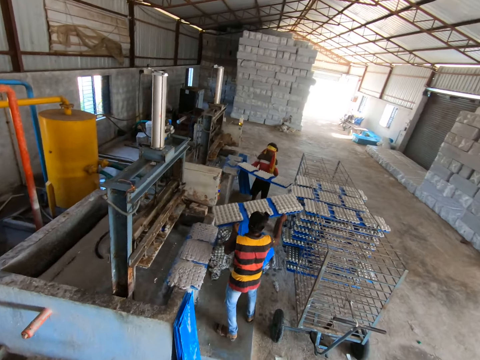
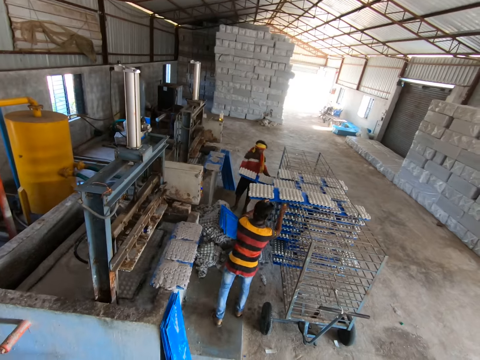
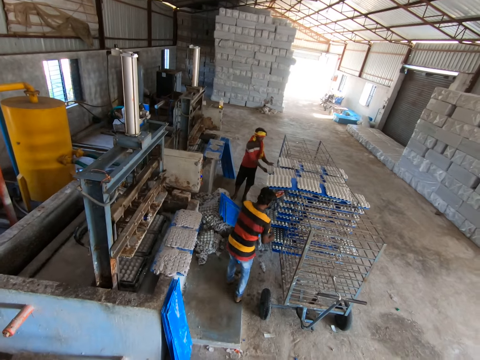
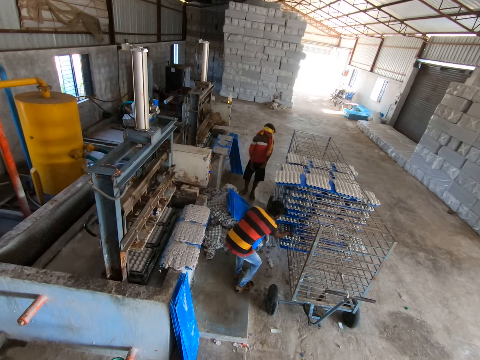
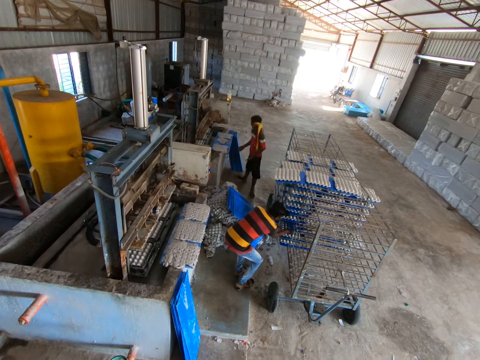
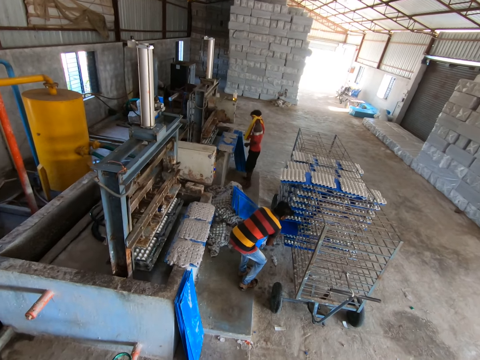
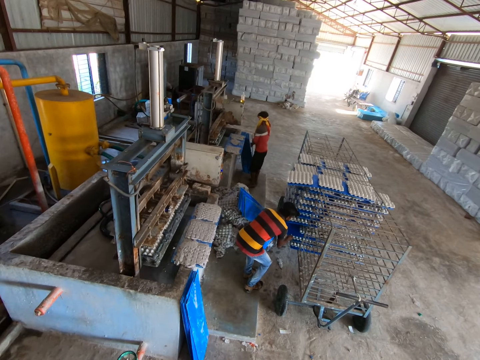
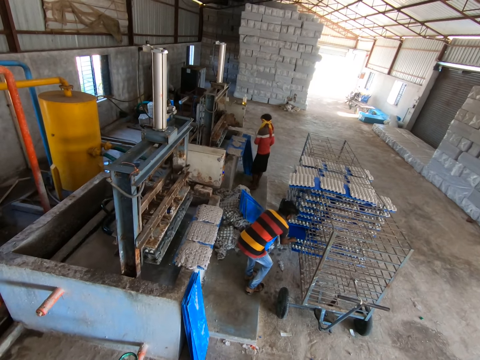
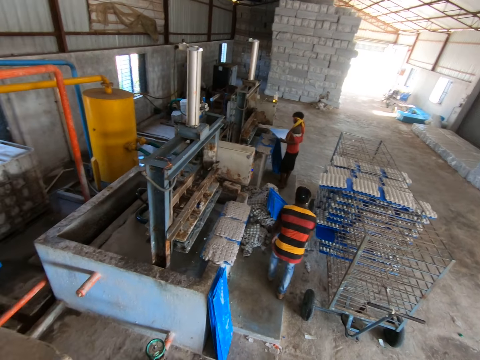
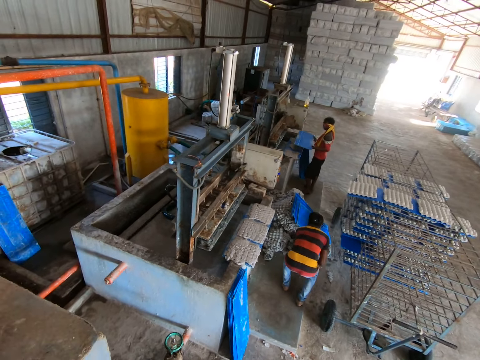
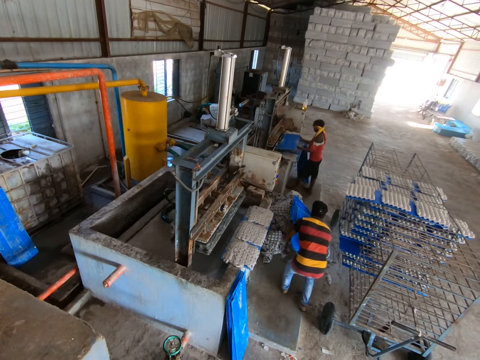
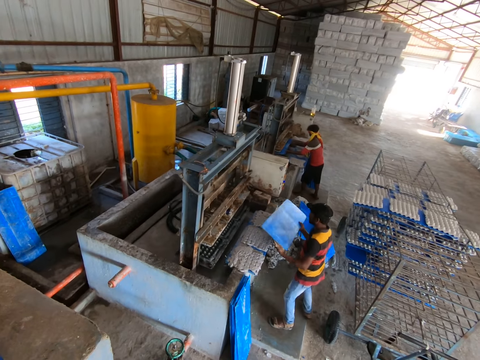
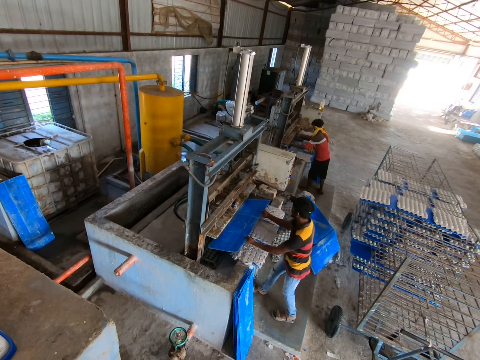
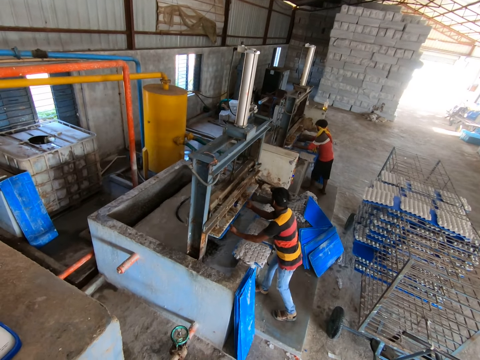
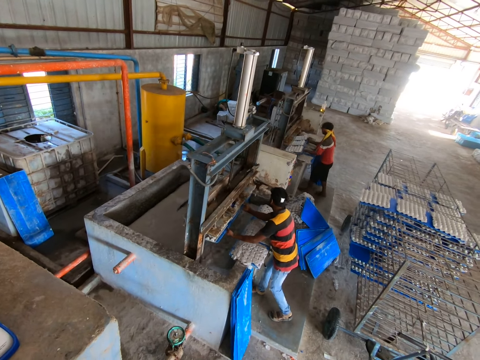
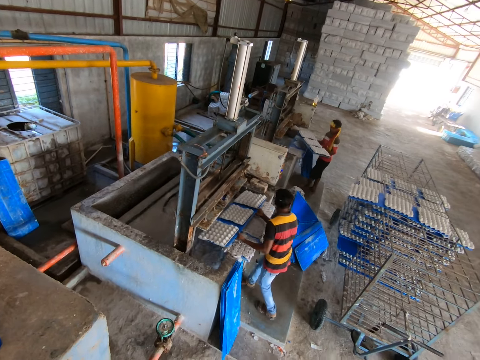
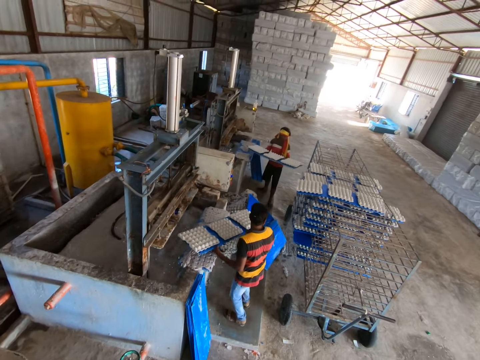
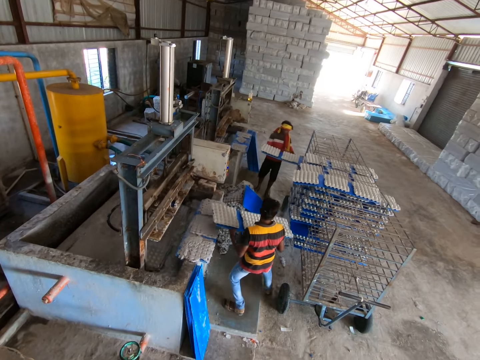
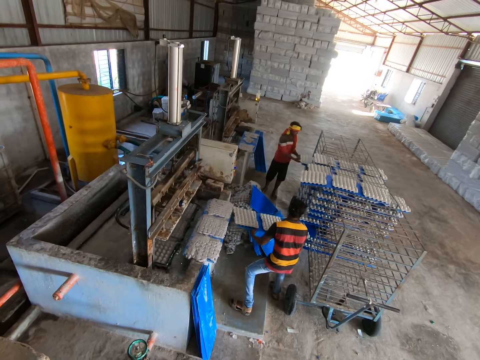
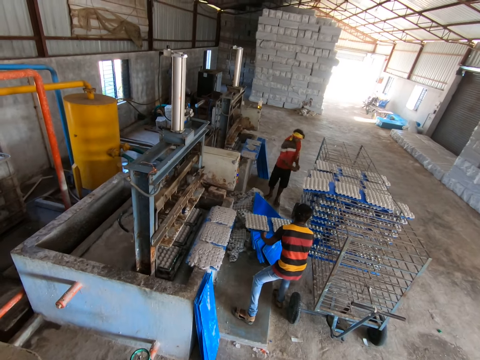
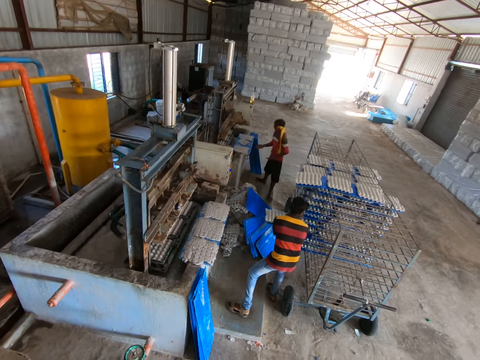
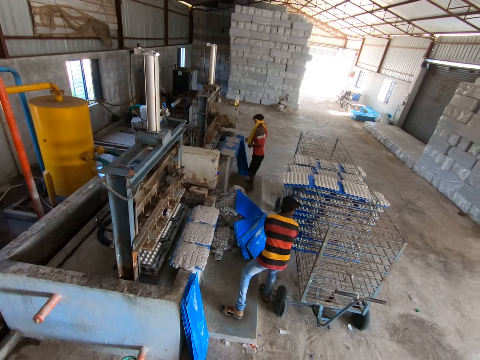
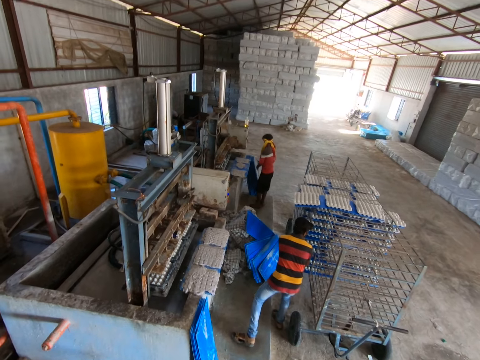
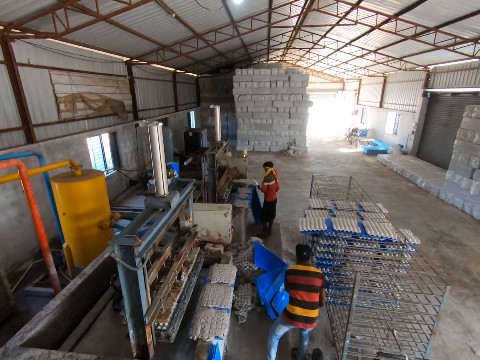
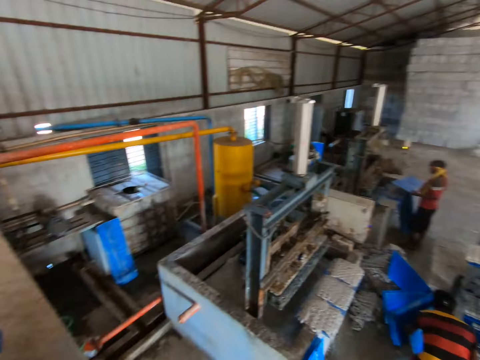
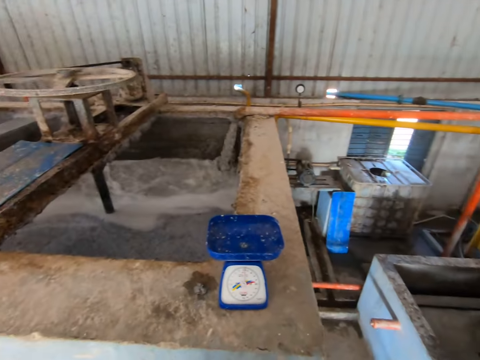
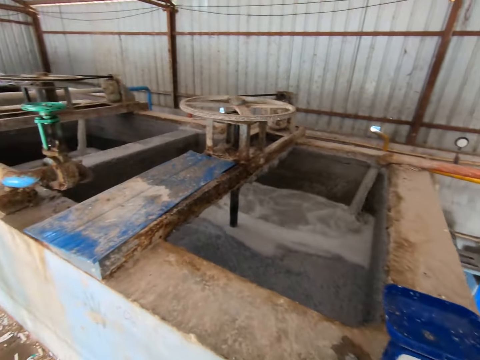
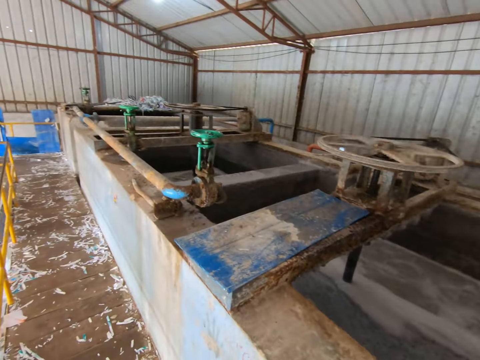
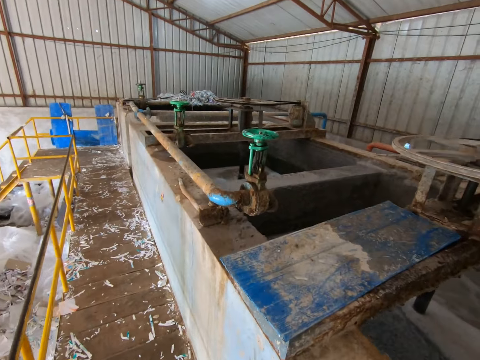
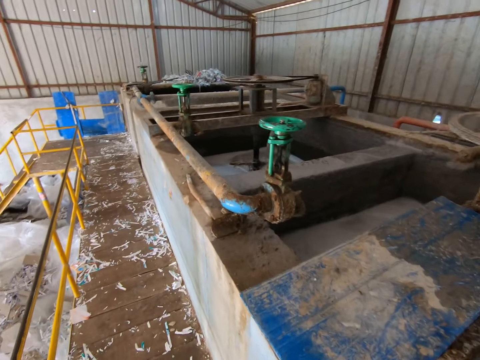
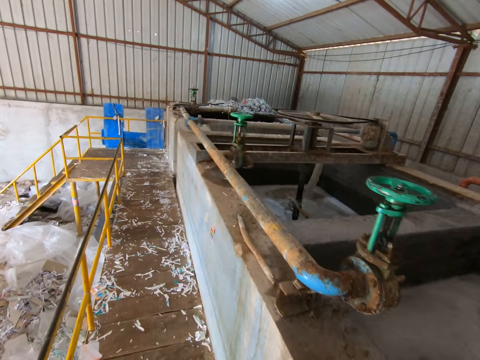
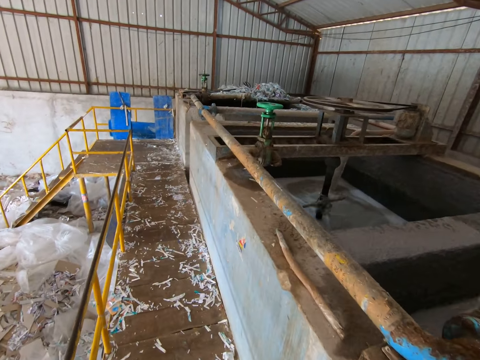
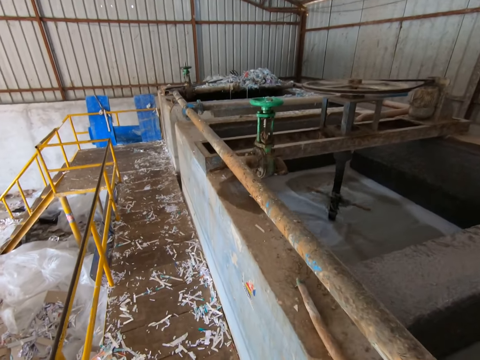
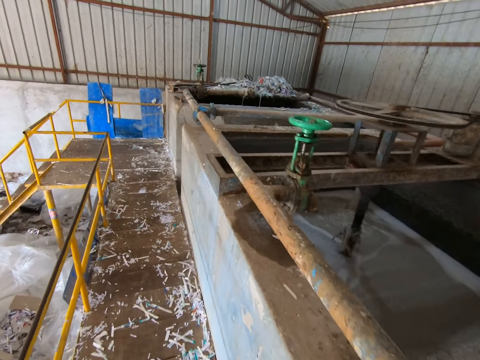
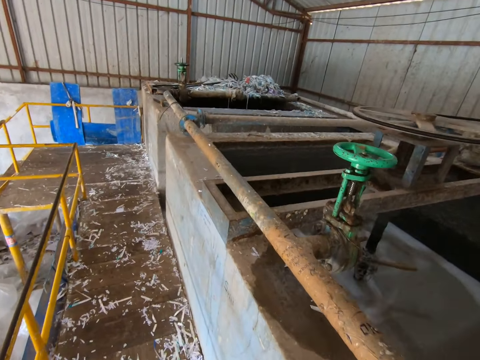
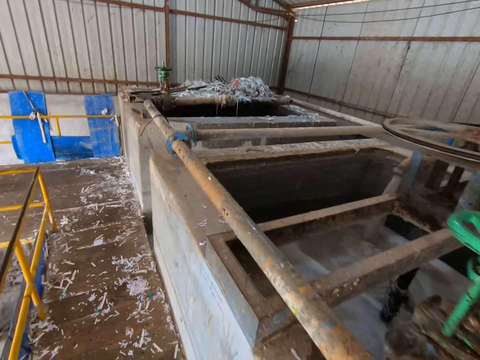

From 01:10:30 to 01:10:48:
A man places the plastic tray of egg trays in the tray rack with his hands. Another man places the plastic tray of egg trays in the tray rack with his hands. The other man adjusts the plastic tray of egg trays in the tray rack with both hands. The first man picks up a plastic tray from the floor with both hands. The other man picks up a plastic tray from the floor with both hands. The first man collects egg trays from the egg tray forming machine with the plastic tray in his hands. The other man collects egg trays from the egg tray forming machine with the plastic tray in his hands. The first man removes the plastic tray of egg trays from the egg tray forming machine with both hands. The other man removes the plastic tray of egg trays from the egg tray forming machine with both hands. The first man places the plastic tray of egg trays in the tray rack with his hands. The other man places the plastic tray of egg trays in the tray rack with his hands. The first man picks up a plastic tray from the floor with both hands. The other man picks up a plastic tray from the floor with both hands. The camera wearer walks.

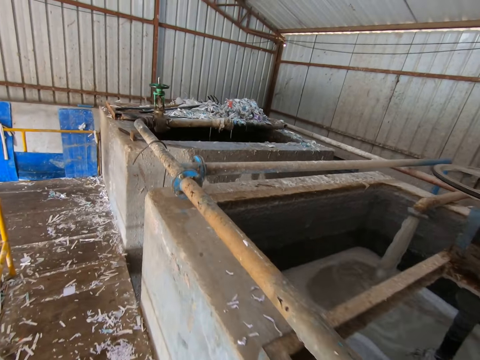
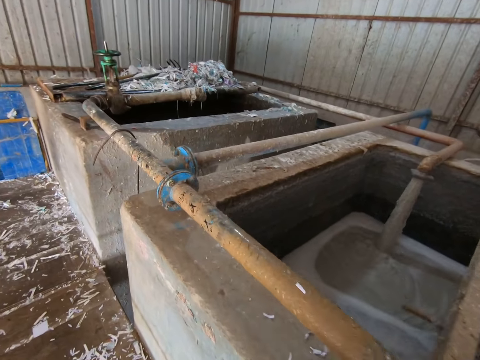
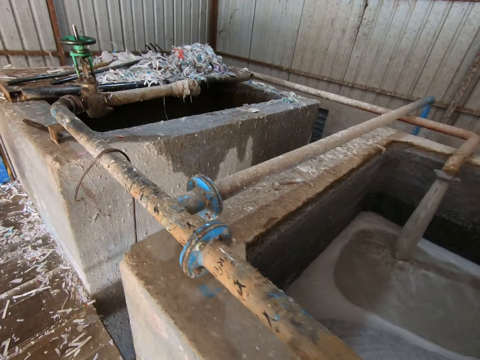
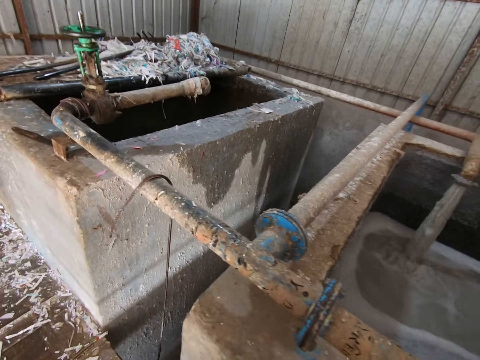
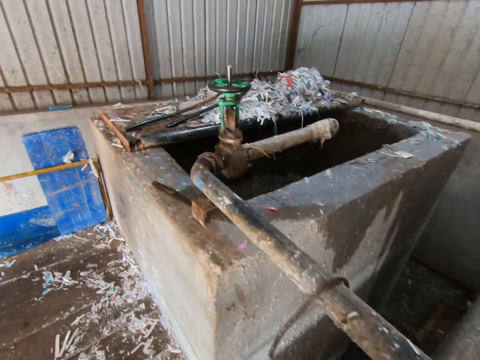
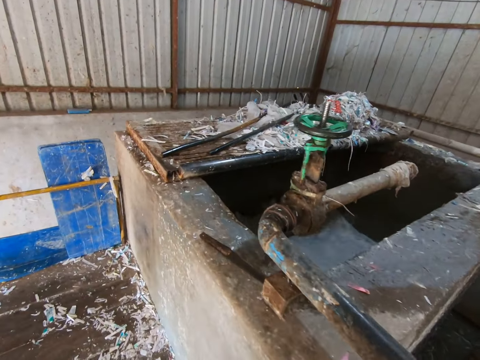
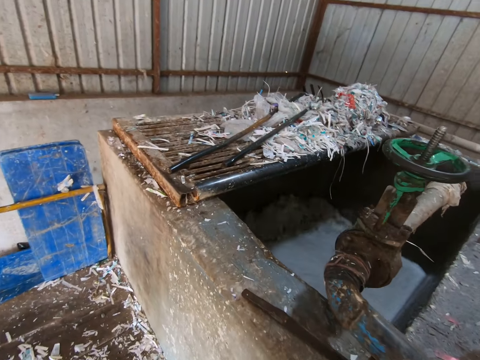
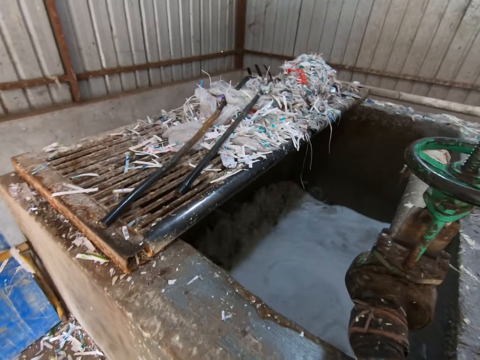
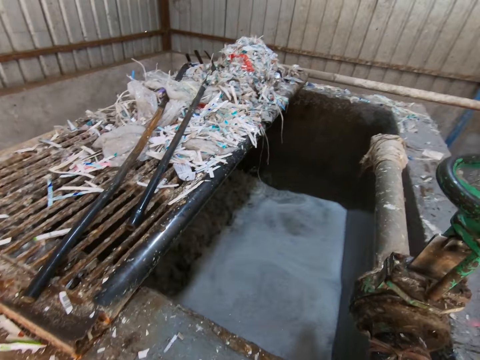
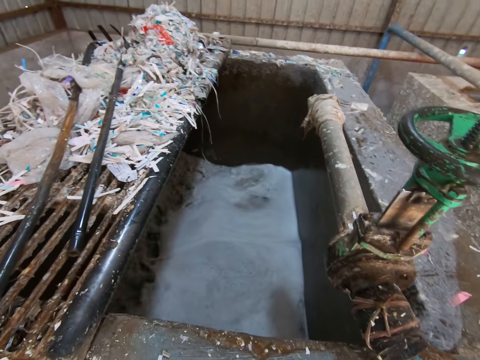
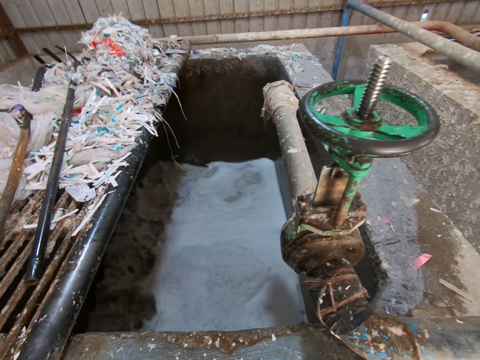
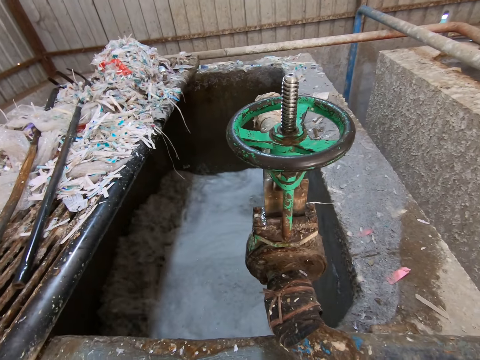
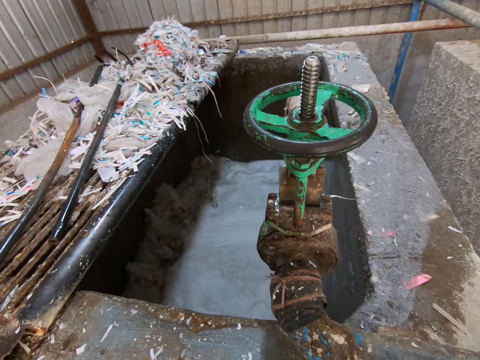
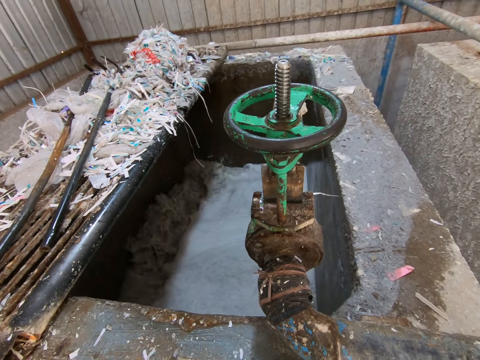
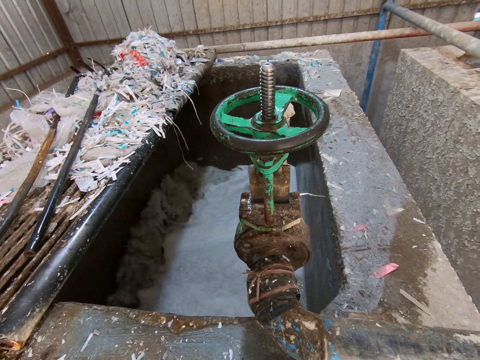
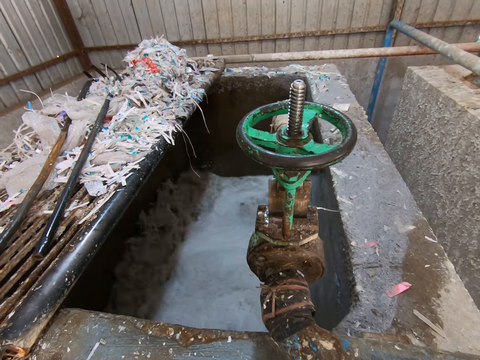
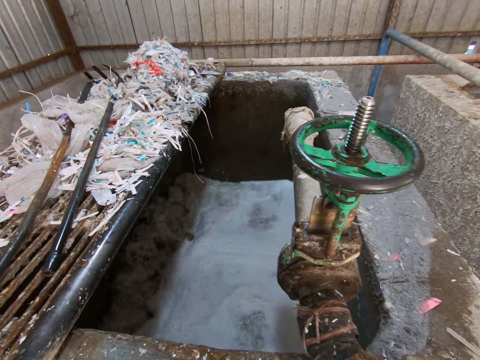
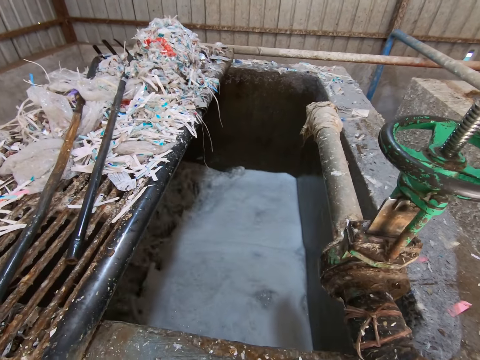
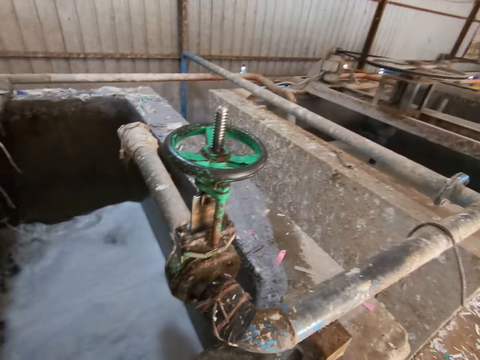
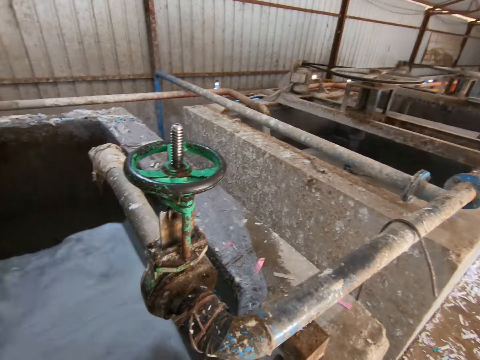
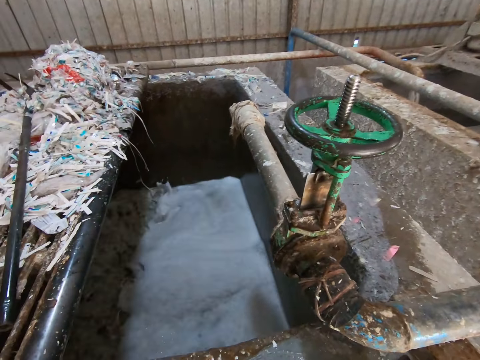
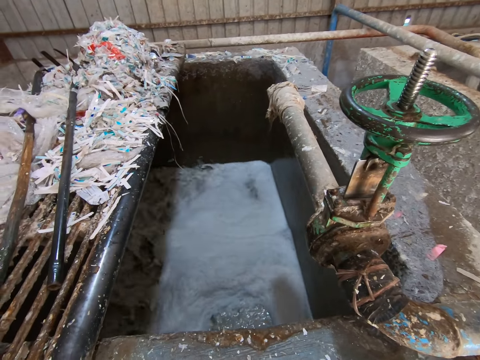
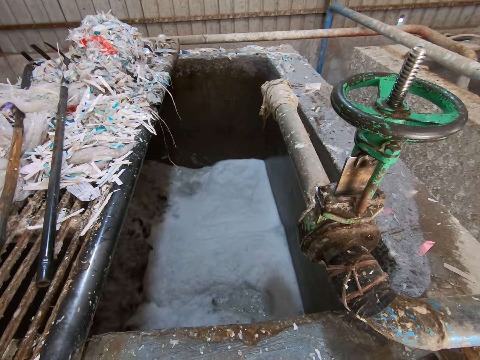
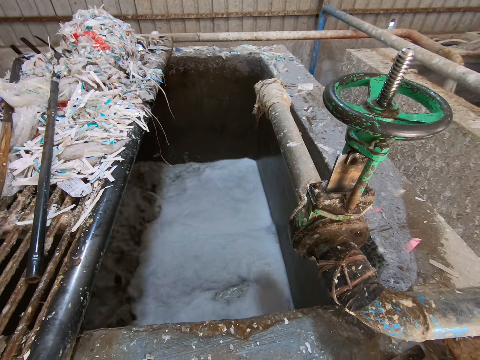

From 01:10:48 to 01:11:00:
The camera wearer looks around.
